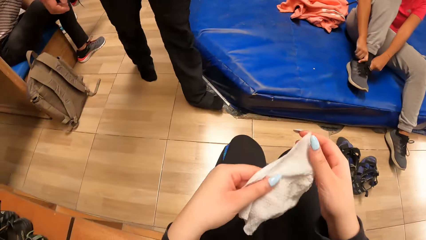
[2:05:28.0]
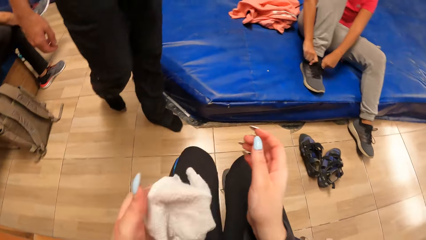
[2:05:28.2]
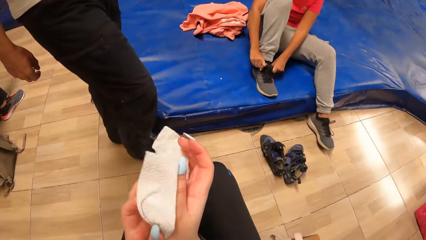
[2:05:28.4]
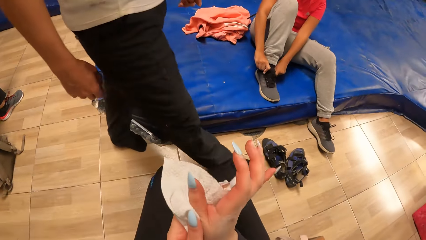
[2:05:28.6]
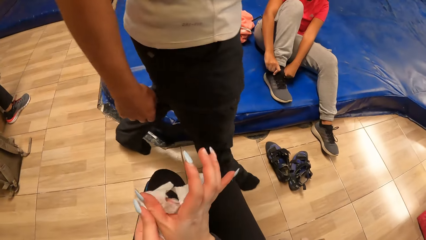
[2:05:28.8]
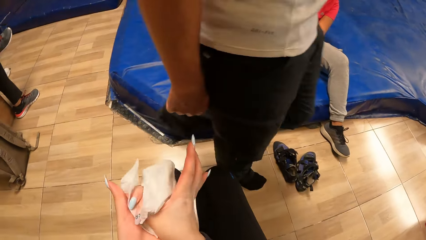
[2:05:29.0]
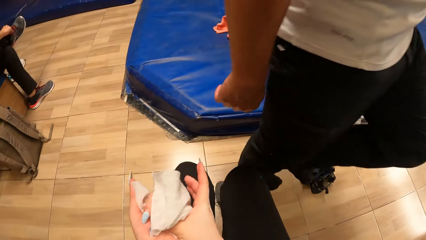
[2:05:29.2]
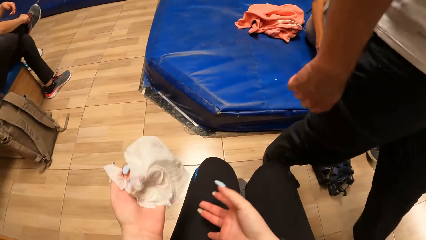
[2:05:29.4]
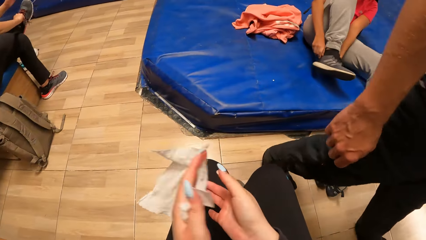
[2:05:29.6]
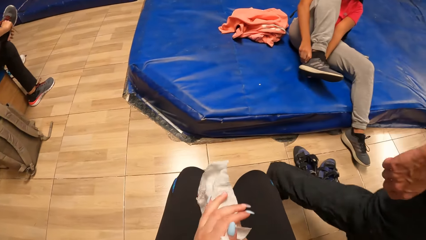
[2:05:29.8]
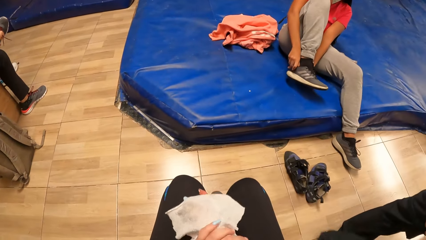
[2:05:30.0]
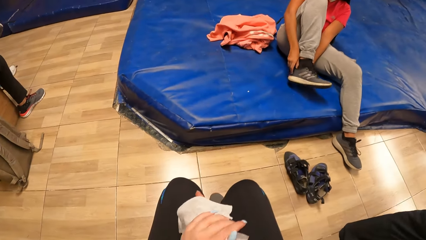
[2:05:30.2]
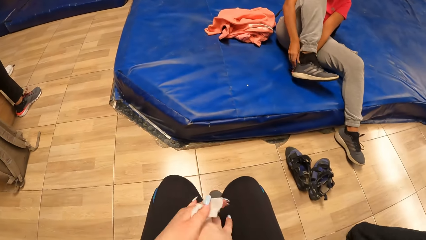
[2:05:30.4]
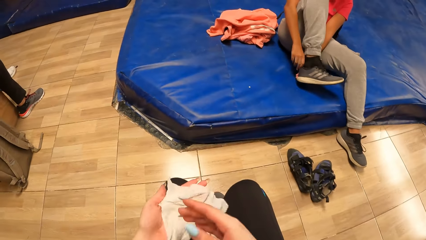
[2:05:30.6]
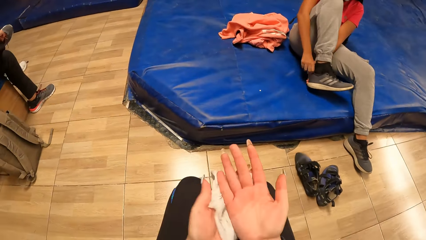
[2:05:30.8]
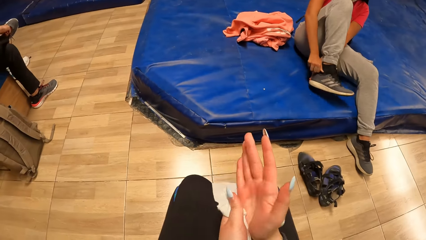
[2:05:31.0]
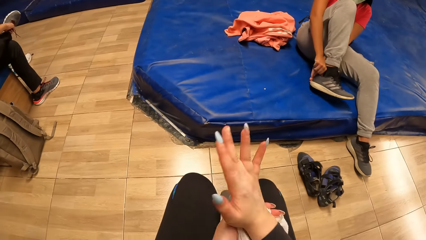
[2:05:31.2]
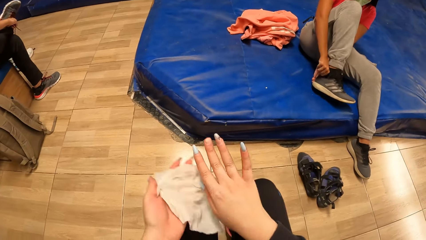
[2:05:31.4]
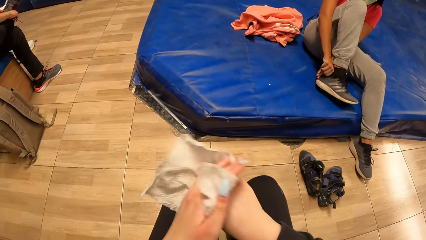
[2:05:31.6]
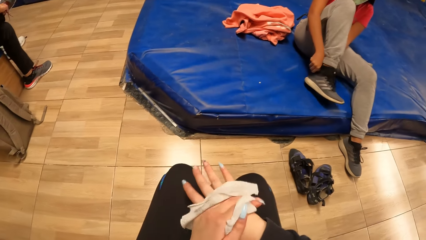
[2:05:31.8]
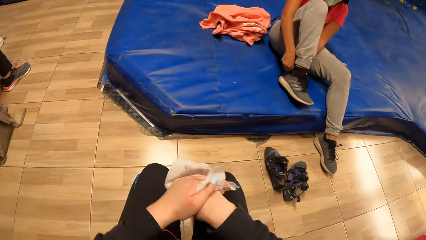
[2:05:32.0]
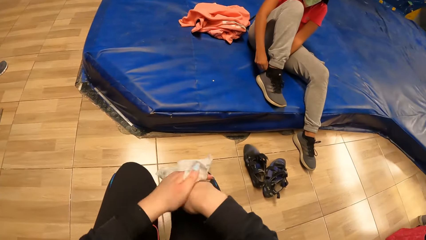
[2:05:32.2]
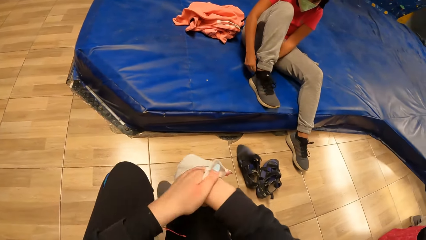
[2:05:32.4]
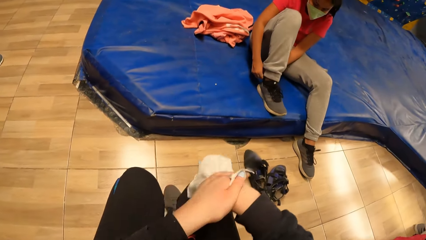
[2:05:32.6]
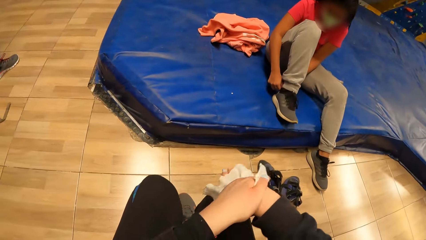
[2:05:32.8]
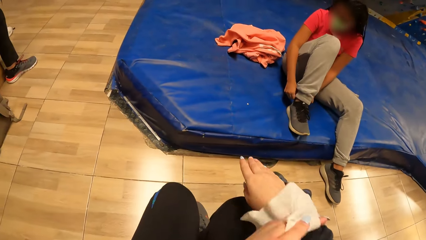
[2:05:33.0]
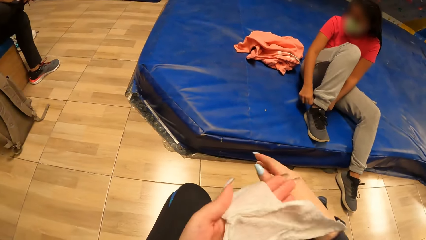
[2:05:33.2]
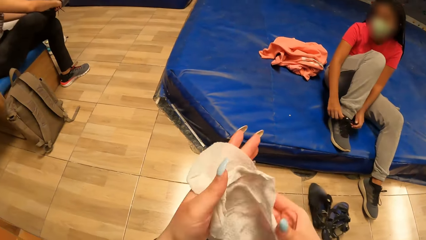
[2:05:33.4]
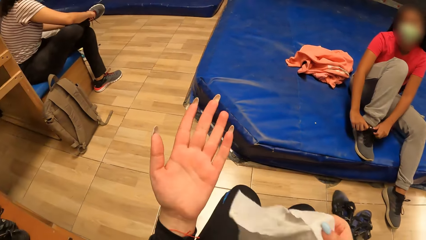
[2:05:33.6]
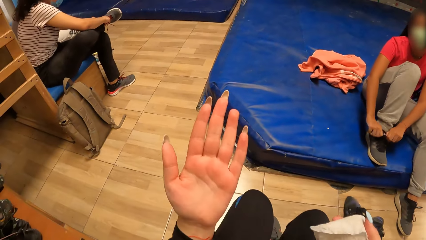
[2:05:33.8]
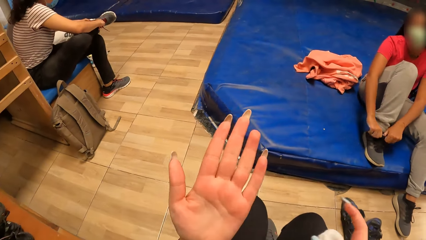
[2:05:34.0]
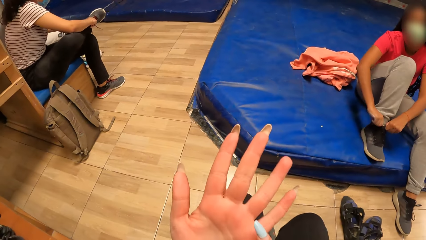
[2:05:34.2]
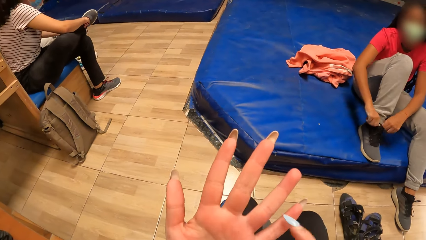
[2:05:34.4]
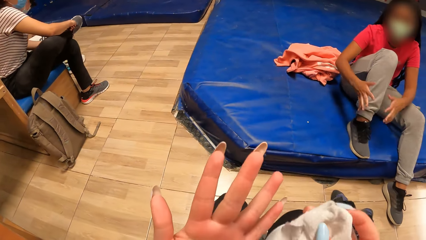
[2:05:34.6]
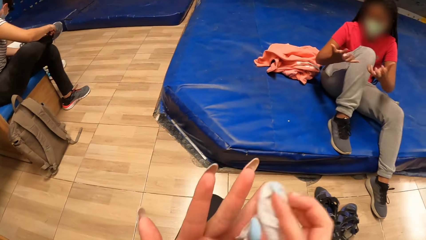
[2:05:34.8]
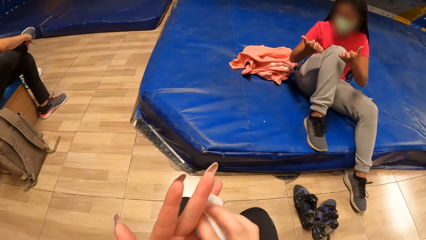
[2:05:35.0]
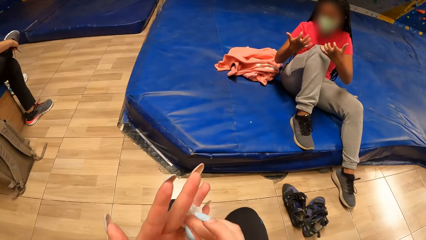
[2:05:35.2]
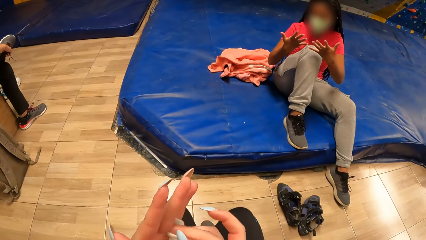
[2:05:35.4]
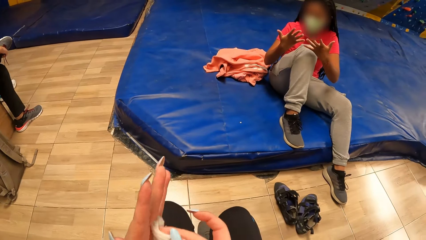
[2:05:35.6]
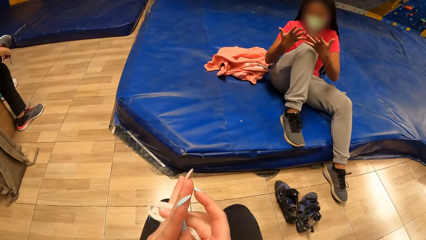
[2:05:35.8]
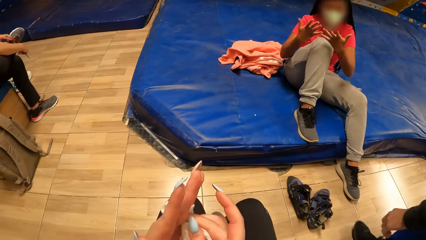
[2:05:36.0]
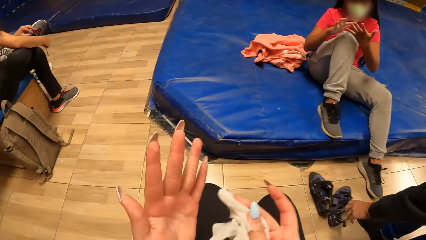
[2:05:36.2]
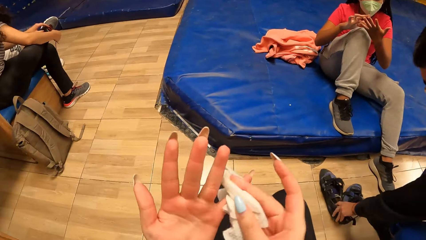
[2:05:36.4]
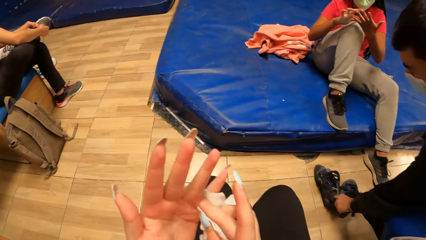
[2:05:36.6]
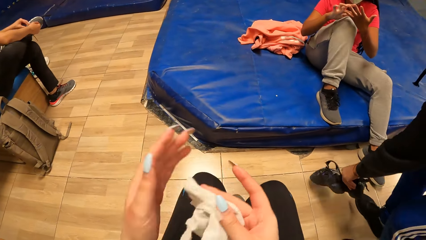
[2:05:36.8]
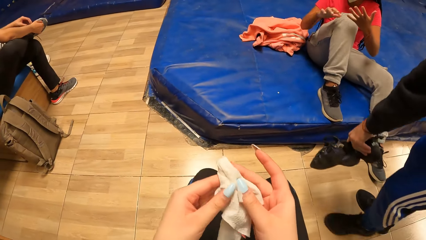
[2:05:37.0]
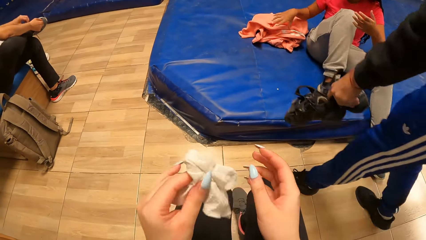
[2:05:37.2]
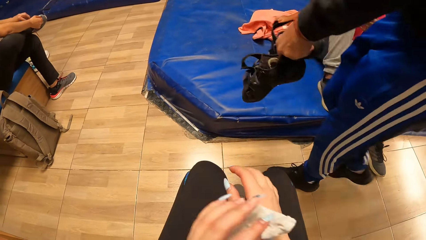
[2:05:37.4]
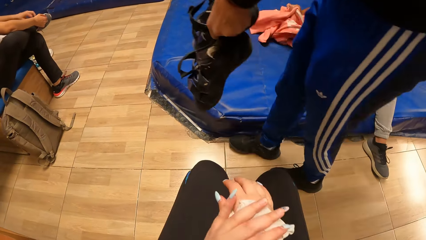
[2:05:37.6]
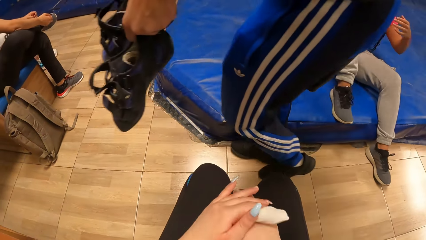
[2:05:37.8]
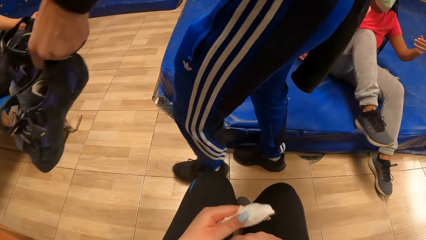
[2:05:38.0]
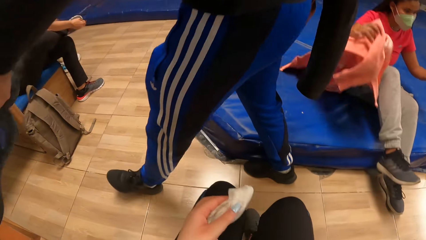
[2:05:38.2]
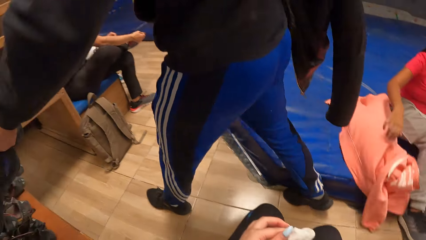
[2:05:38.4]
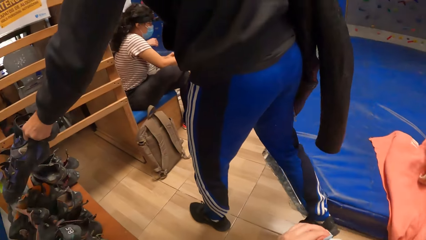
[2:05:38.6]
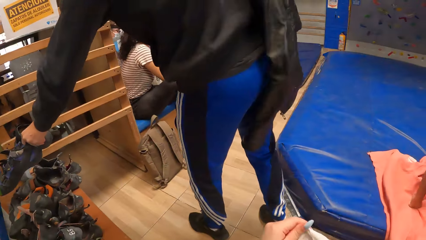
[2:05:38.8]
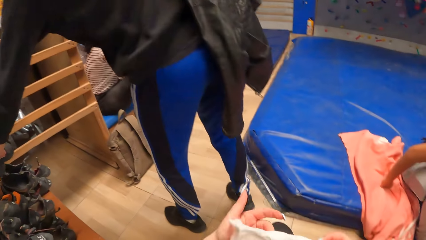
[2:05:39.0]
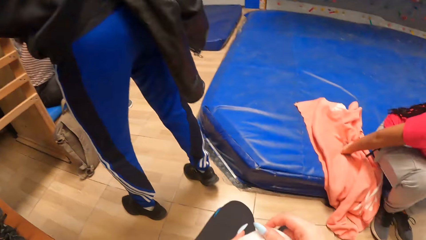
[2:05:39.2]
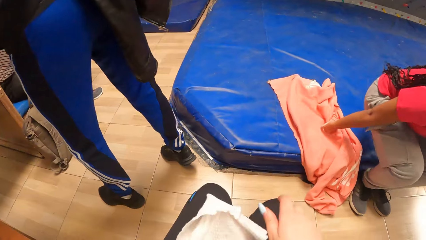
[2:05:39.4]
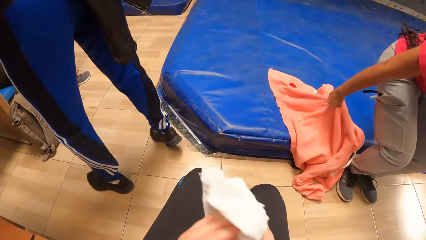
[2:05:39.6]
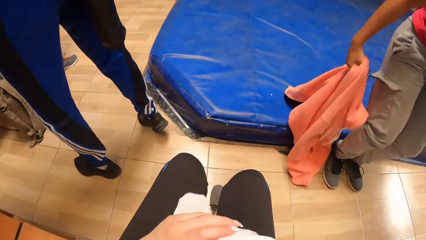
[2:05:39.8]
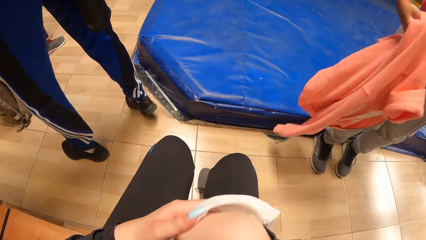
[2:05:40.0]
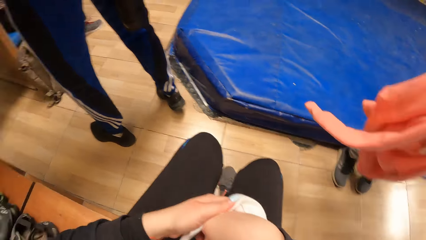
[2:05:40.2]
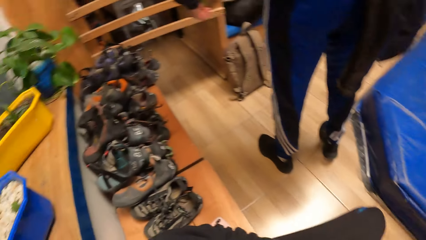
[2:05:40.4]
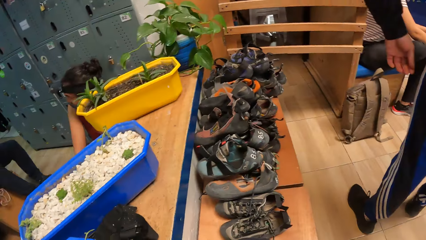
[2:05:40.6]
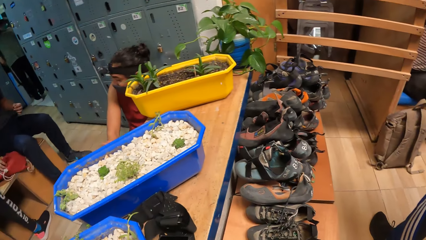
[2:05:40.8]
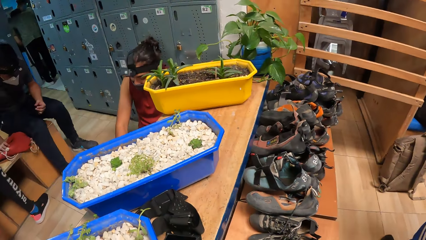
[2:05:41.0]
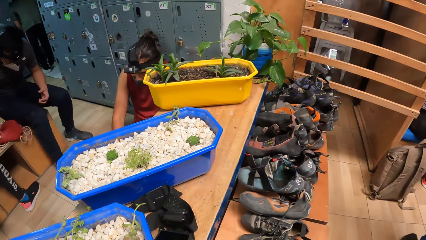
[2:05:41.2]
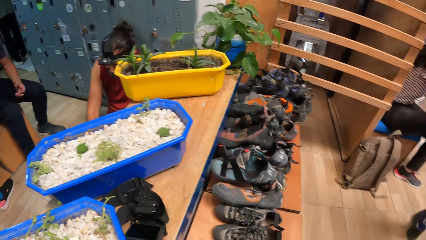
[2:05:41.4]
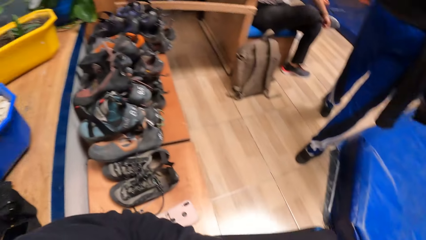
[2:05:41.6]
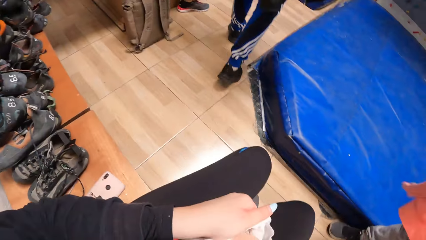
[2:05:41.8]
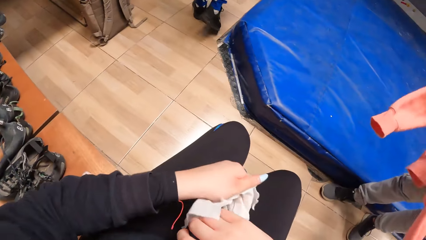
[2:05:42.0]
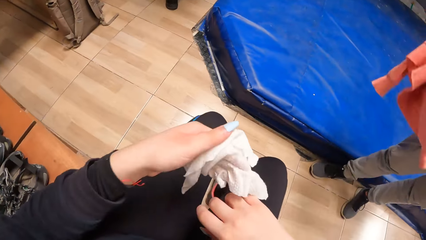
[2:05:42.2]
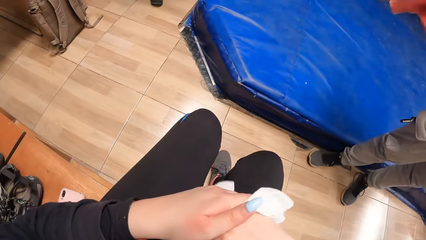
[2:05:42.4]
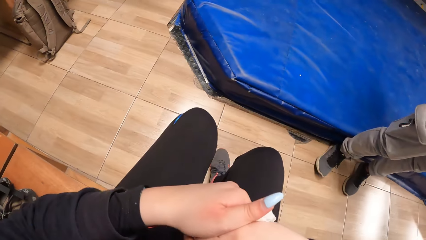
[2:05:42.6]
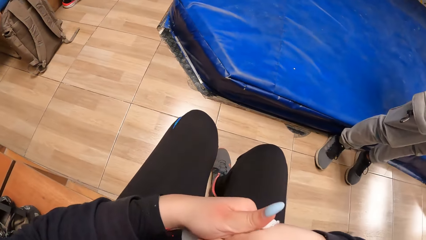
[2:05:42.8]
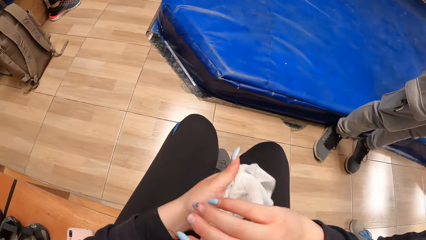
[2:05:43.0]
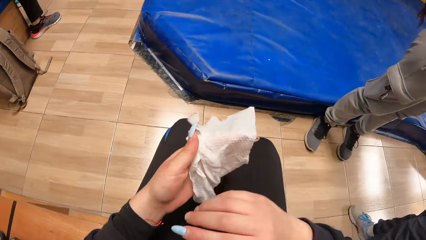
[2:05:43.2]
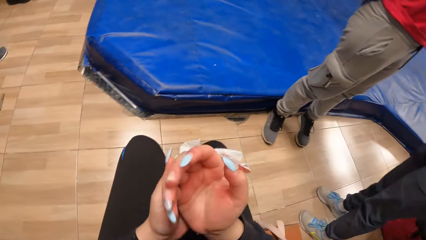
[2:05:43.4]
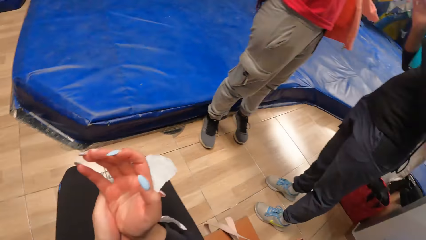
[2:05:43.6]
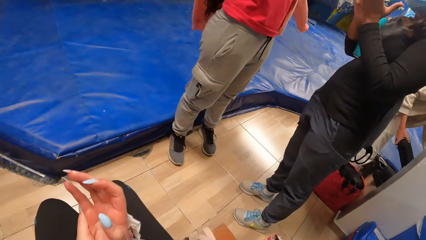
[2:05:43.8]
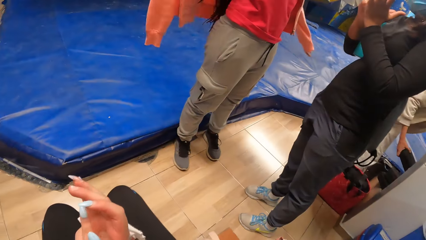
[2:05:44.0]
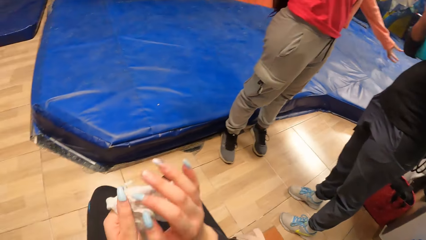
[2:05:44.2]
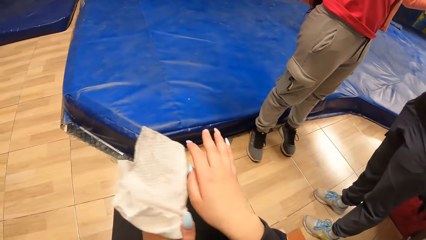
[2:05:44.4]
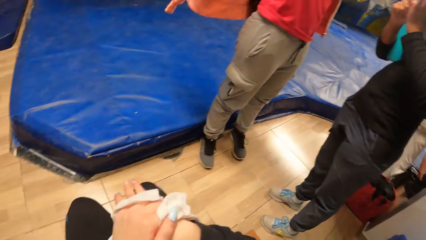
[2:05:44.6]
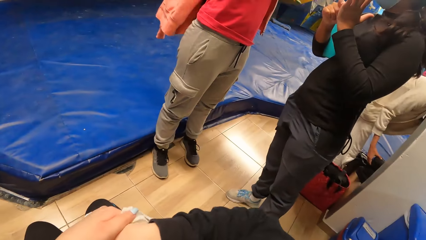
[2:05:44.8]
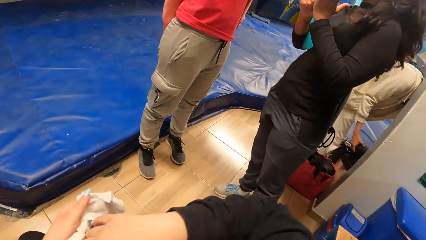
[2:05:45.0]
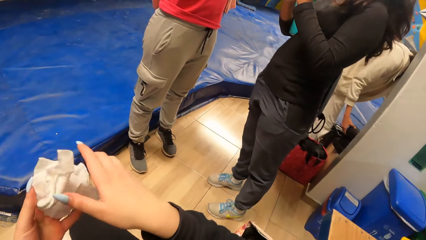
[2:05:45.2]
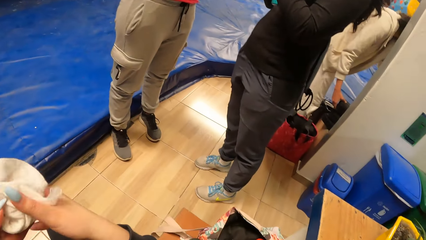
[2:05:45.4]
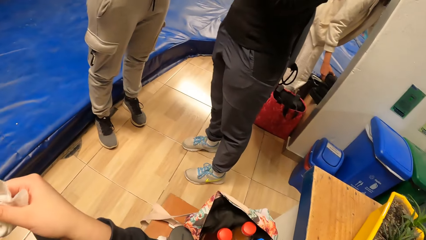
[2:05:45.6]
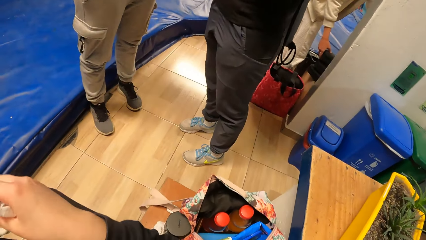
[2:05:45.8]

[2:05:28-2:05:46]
The camera wearer wipes the right hand with the wet wipe. They wipe the left hand with the wet wipe. The lady picks up a jacket from the crash pad with her right hand. The camera wearer wipes the right hand with the wet wipe. Another lady stands. The first lady wears the jacket.
